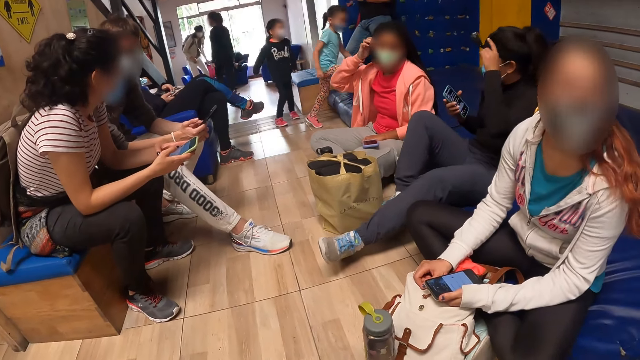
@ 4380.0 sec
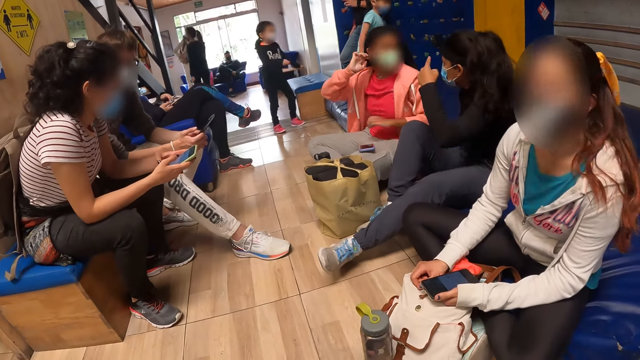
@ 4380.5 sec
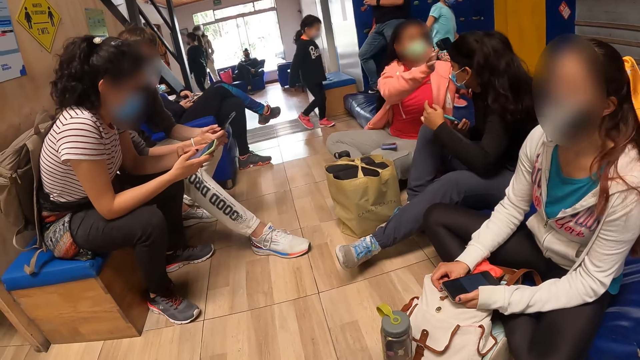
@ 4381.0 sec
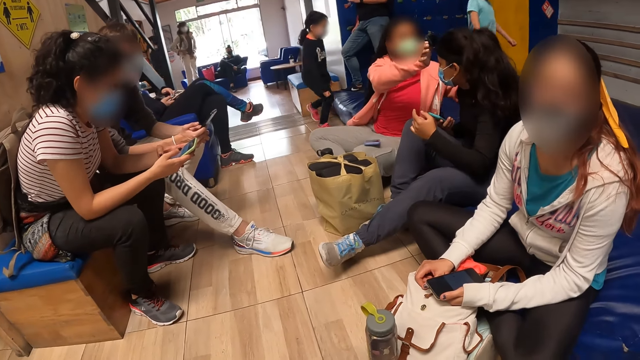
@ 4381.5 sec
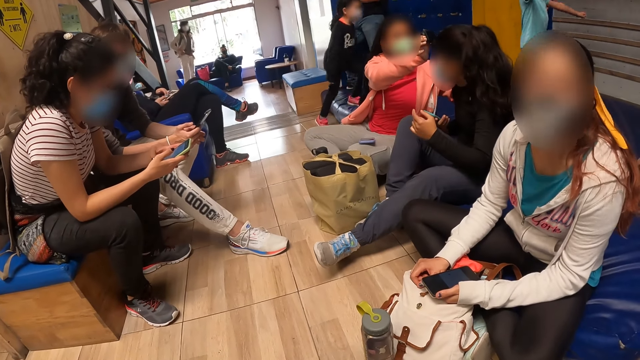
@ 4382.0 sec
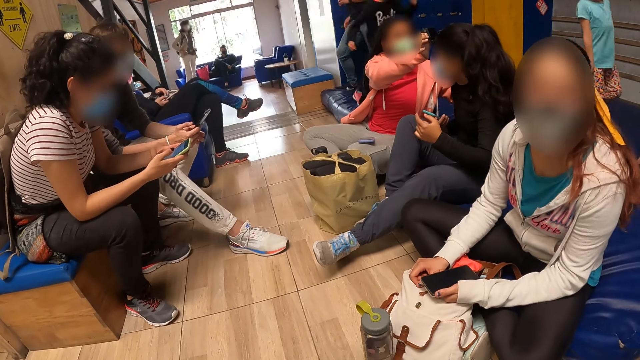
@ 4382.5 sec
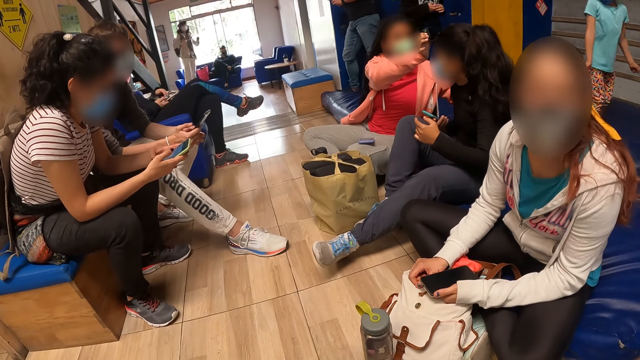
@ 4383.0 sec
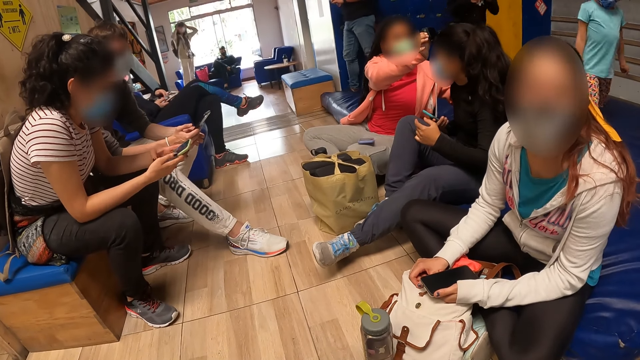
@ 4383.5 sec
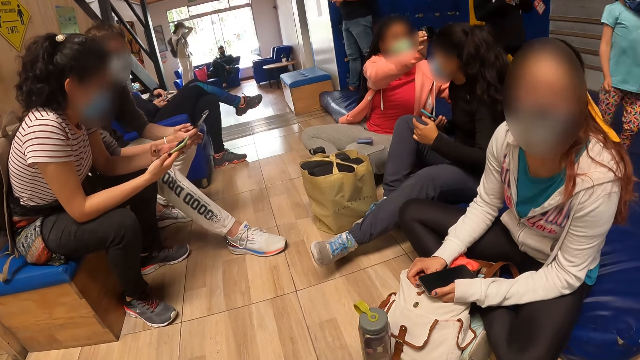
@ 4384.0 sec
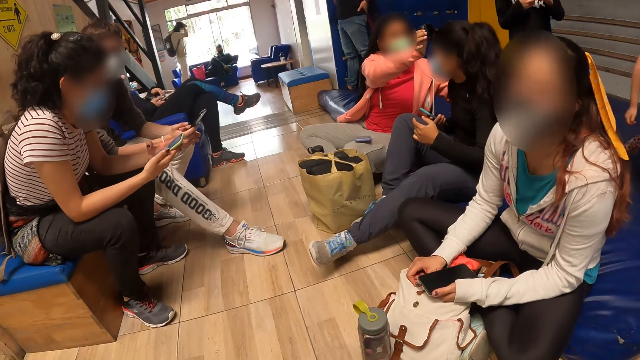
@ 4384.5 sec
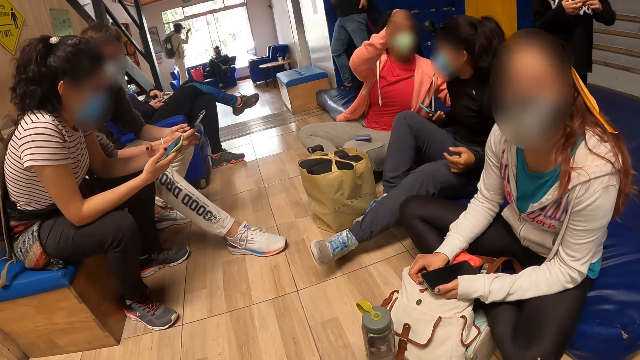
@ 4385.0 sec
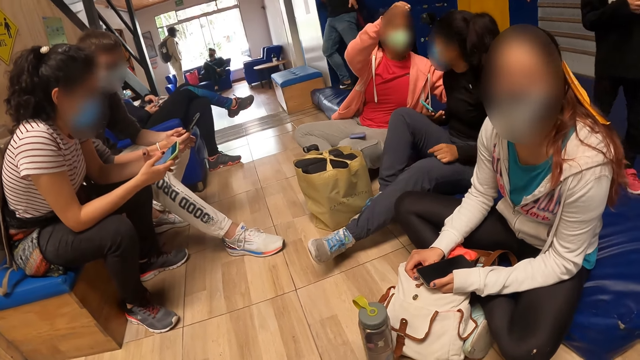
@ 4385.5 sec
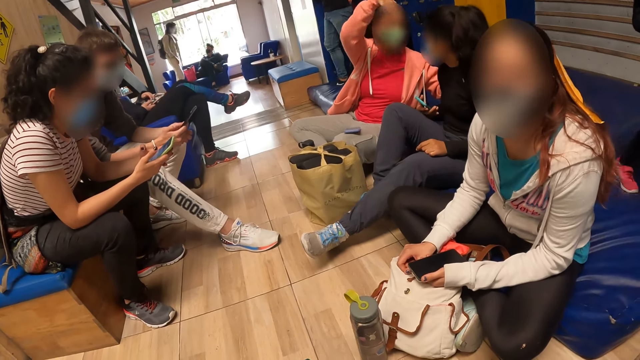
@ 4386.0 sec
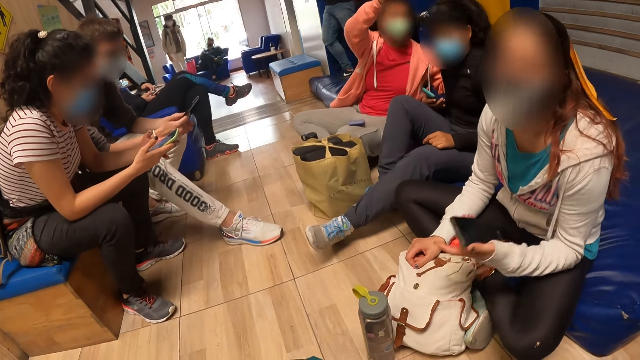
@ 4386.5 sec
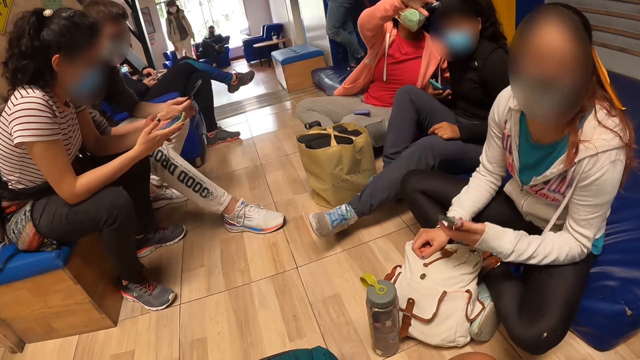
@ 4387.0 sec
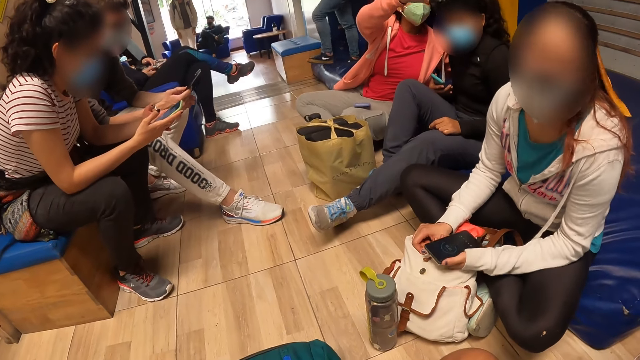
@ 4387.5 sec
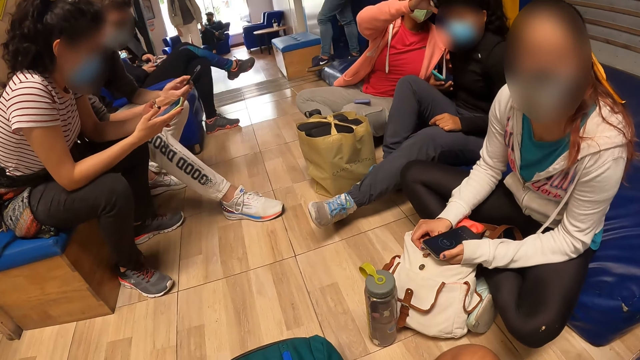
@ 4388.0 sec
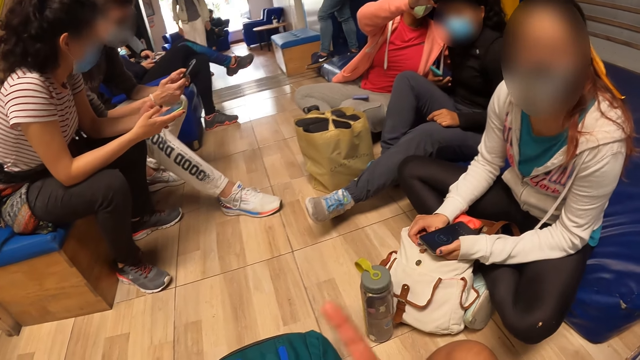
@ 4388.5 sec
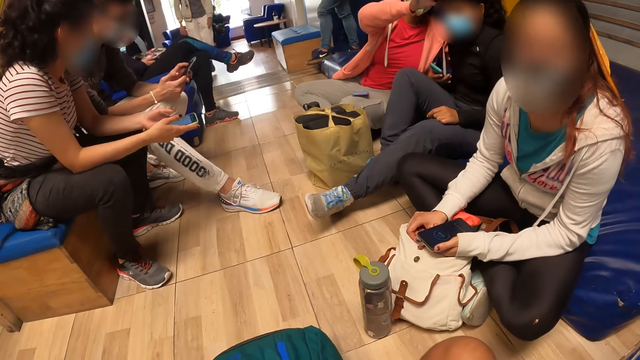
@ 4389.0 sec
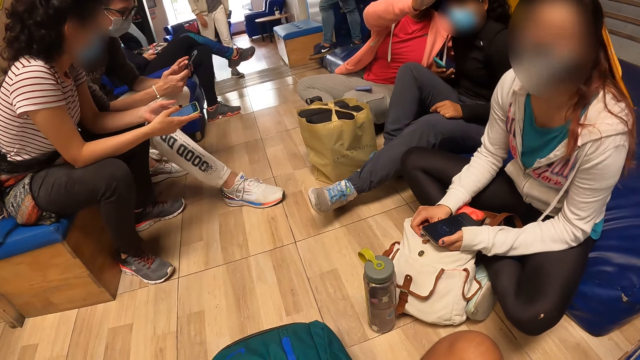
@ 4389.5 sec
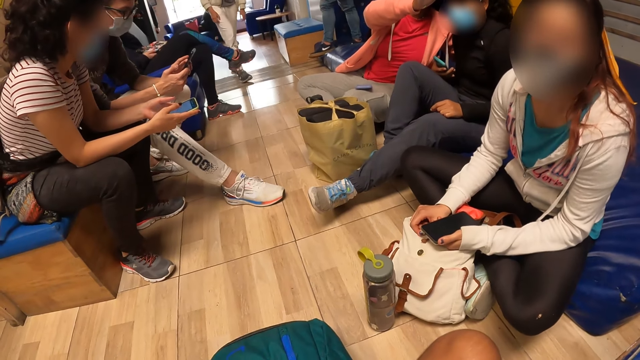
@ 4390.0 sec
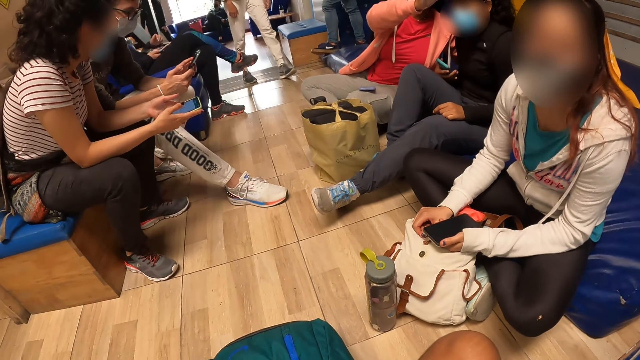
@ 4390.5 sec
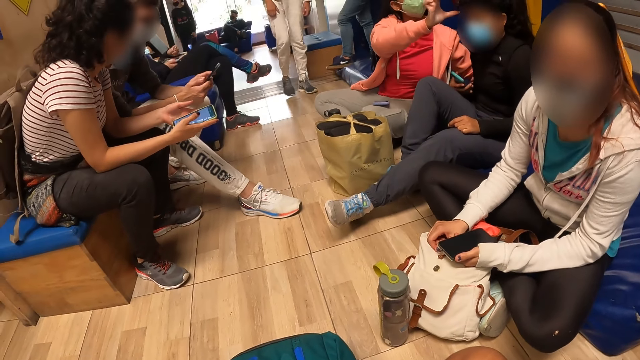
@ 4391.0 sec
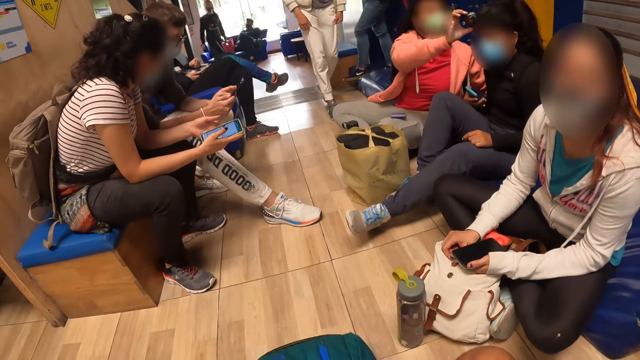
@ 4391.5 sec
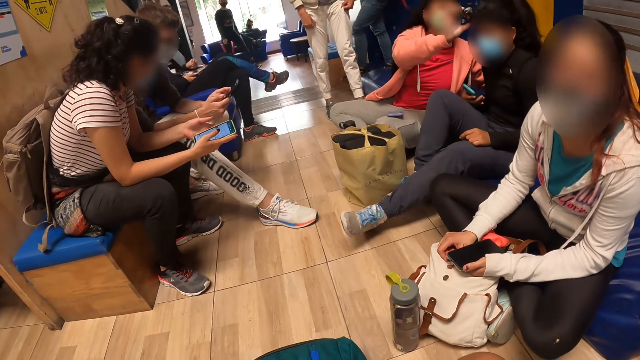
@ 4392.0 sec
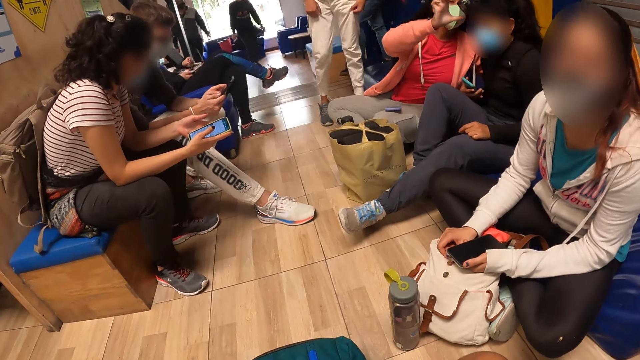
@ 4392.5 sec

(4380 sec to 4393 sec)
A woman adjusts a camera on another woman's head with her right hand. A third woman interacts with a man.

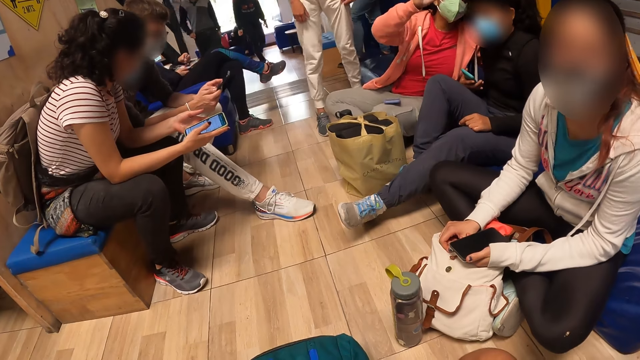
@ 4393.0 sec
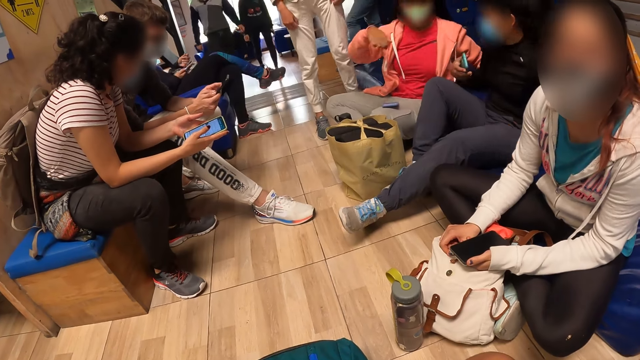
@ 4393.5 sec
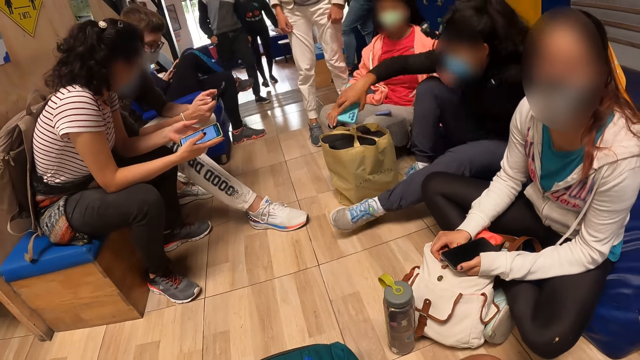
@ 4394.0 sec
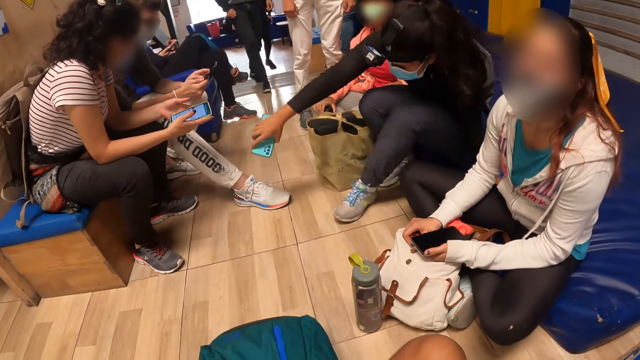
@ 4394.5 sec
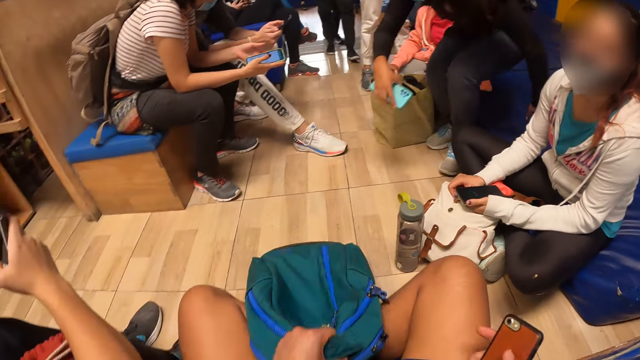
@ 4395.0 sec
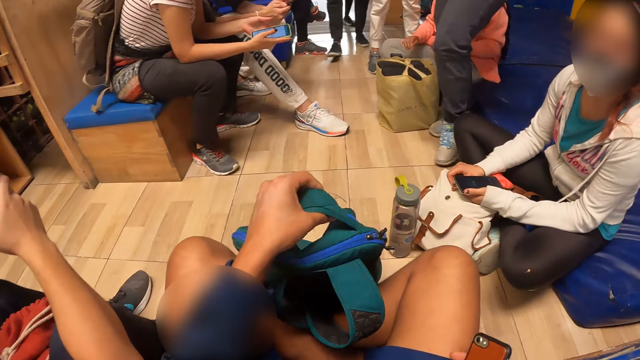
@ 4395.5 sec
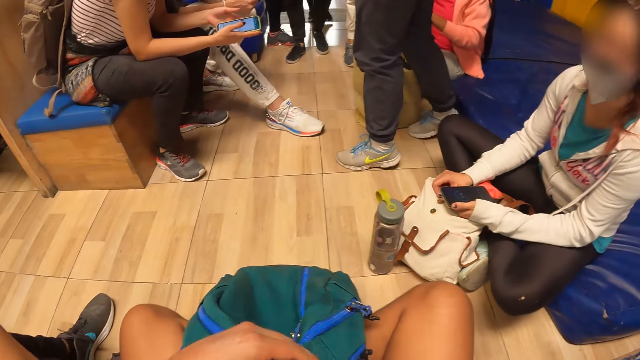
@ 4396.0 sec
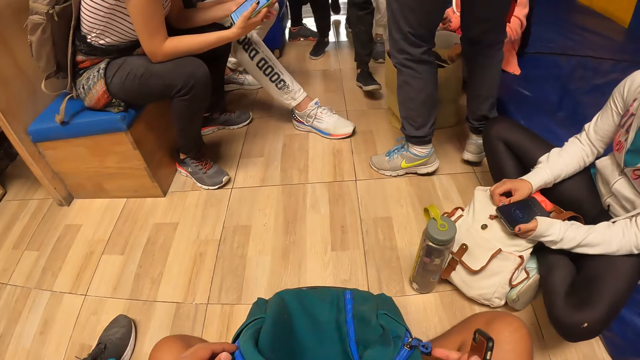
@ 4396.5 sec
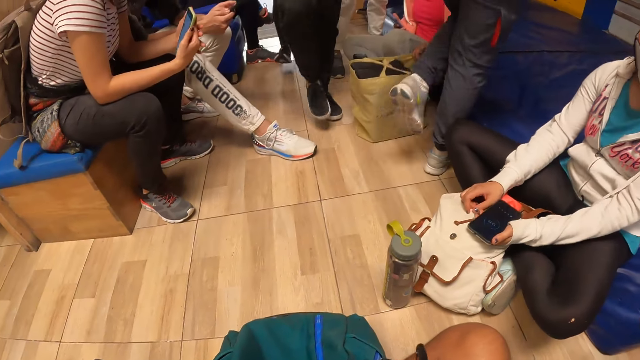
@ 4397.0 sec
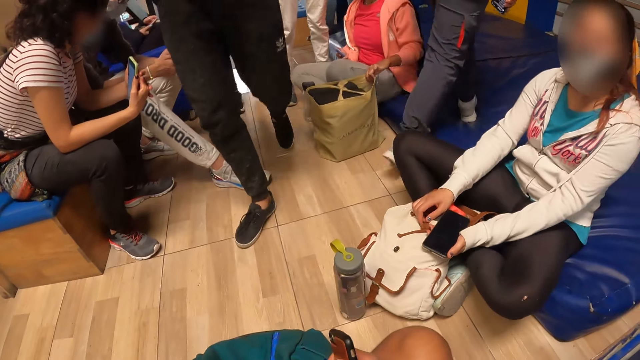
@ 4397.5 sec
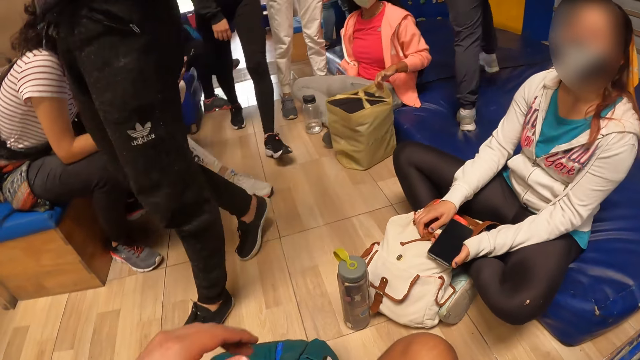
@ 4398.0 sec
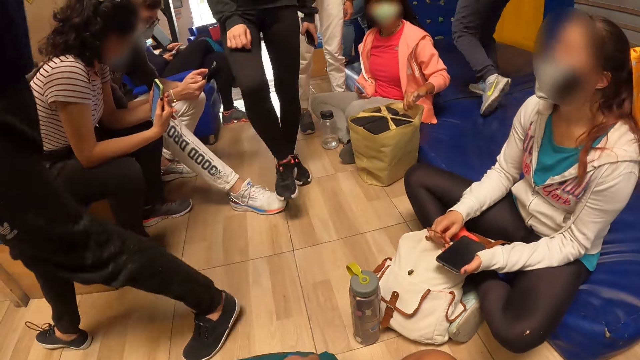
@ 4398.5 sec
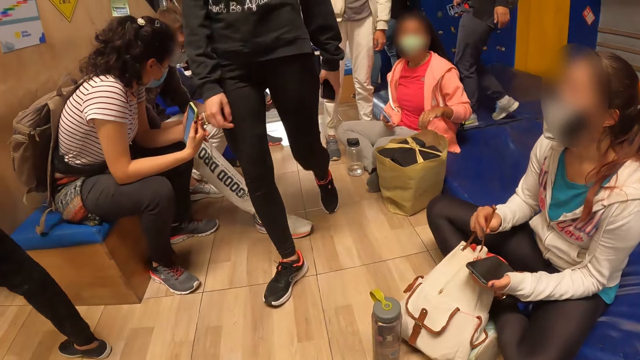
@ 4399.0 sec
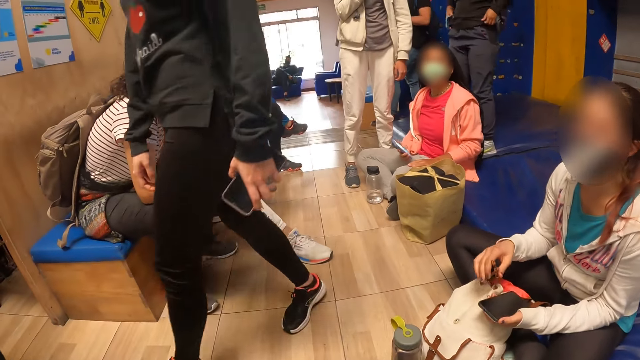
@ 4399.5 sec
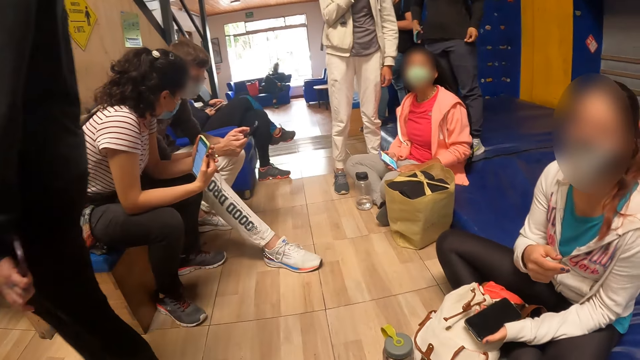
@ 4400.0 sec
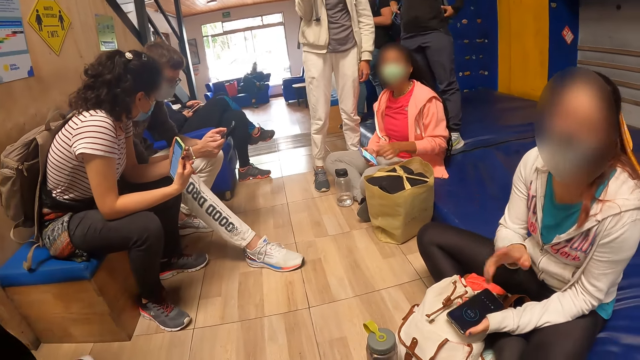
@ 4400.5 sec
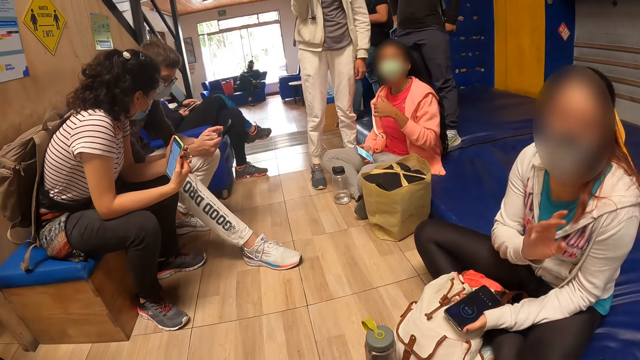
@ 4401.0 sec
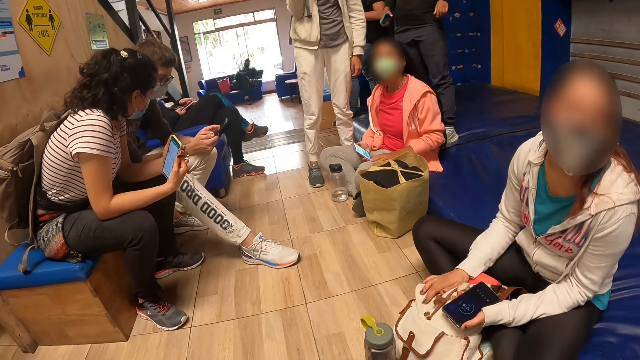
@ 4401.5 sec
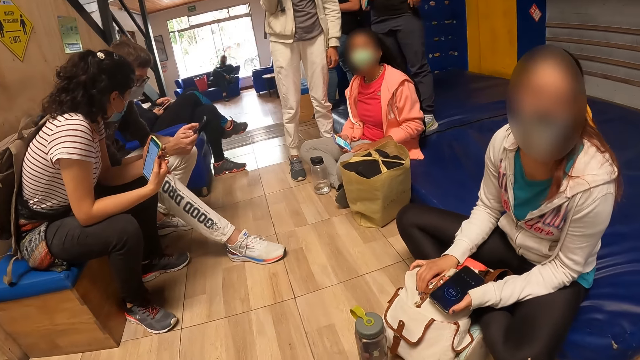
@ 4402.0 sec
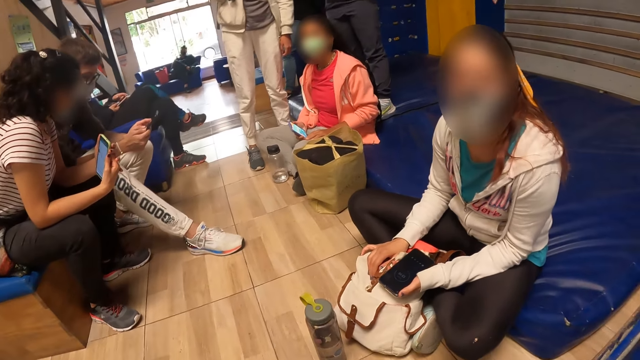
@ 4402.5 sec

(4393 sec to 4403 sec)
A woman stands on a foam. The camera wearer adjusts a bag on the floor with her left hand. She holds a mobile phone in her right hand and lifts the bag. Another woman moves the bag on the floor with her left hand. The camera wearer moves the hands. A person pulls the bag. A third woman adjusts the bag on the floor with her right hand. The camera wearer interacts with the third woman.
